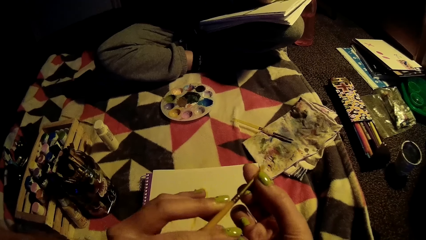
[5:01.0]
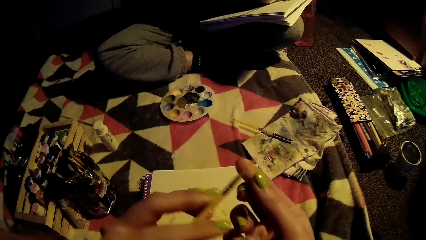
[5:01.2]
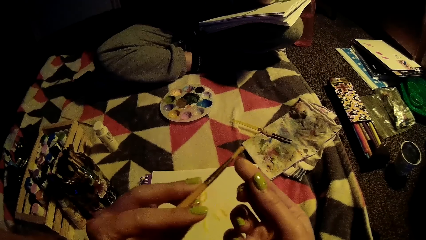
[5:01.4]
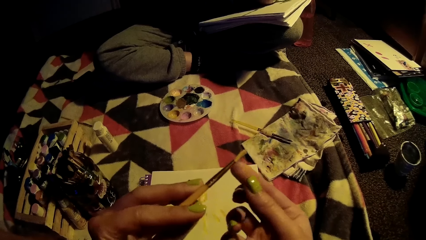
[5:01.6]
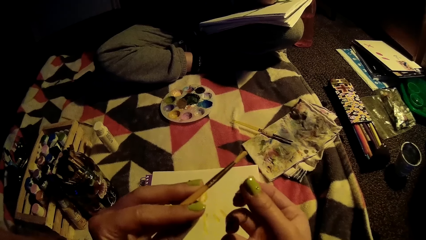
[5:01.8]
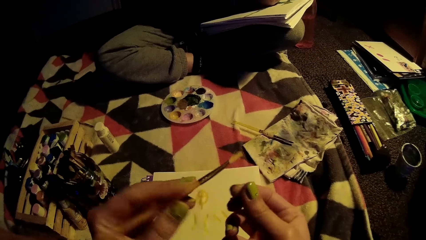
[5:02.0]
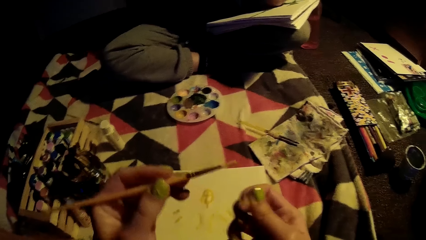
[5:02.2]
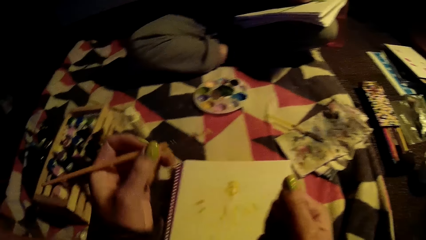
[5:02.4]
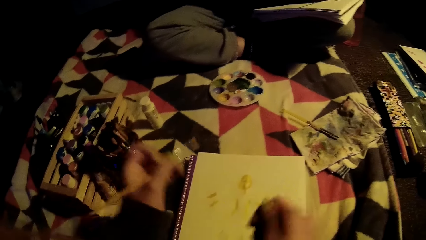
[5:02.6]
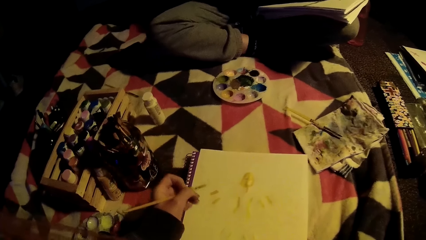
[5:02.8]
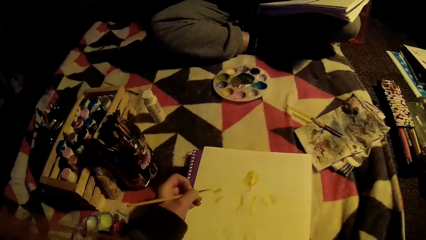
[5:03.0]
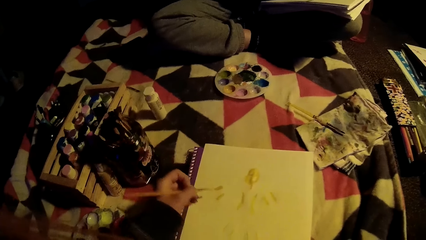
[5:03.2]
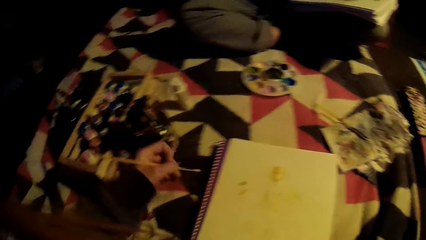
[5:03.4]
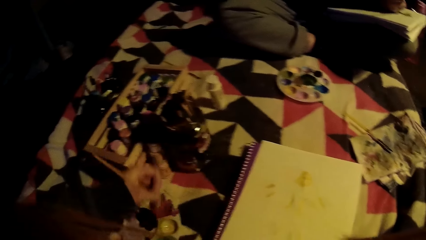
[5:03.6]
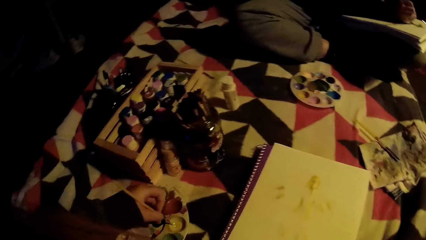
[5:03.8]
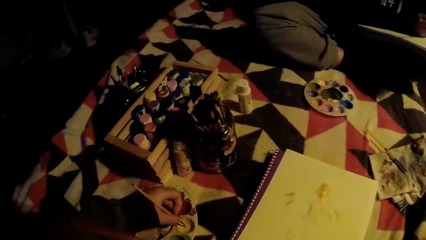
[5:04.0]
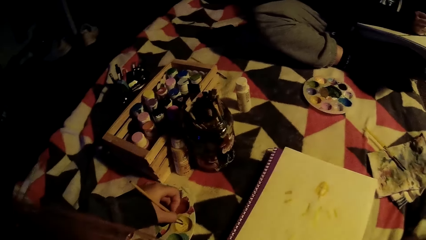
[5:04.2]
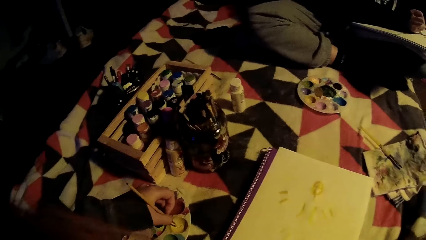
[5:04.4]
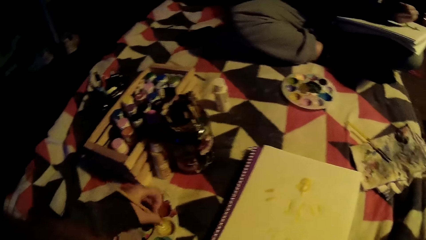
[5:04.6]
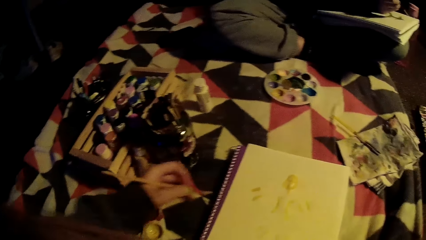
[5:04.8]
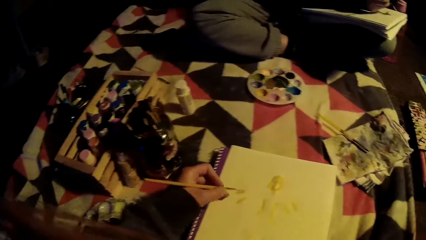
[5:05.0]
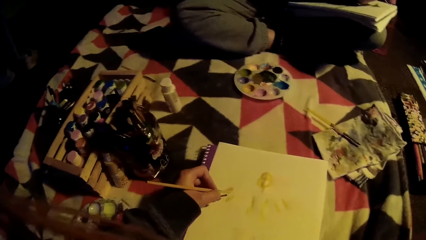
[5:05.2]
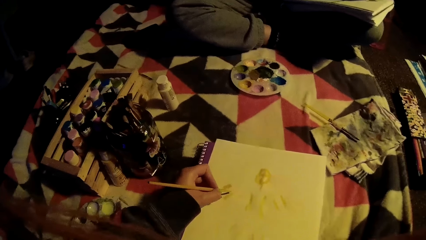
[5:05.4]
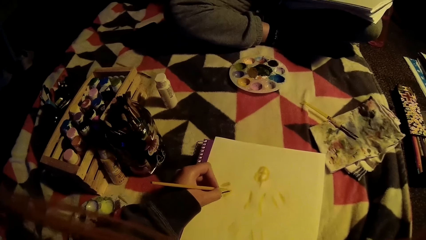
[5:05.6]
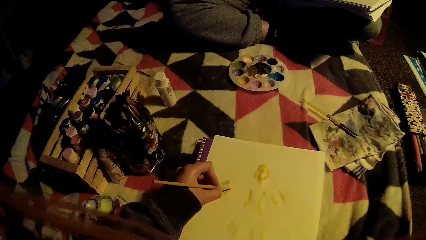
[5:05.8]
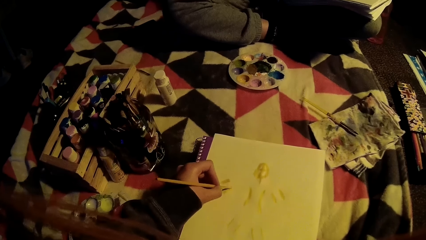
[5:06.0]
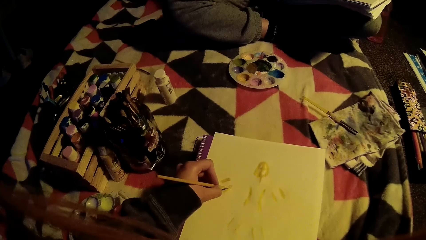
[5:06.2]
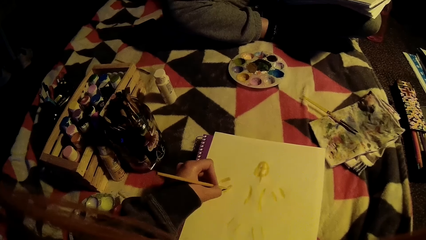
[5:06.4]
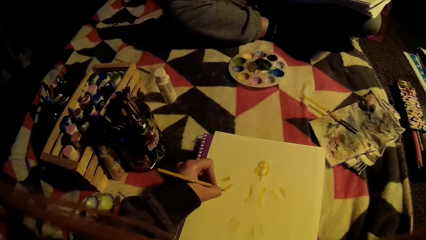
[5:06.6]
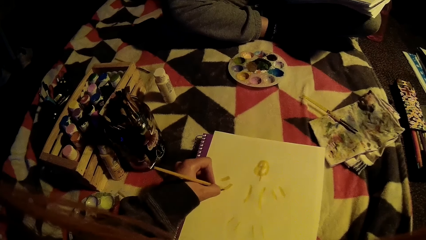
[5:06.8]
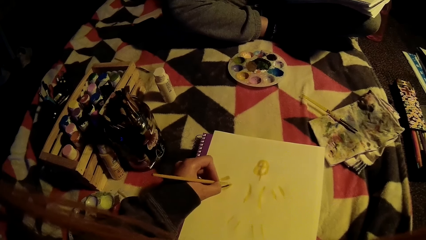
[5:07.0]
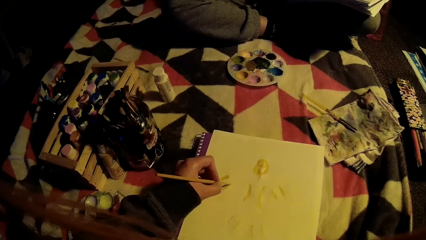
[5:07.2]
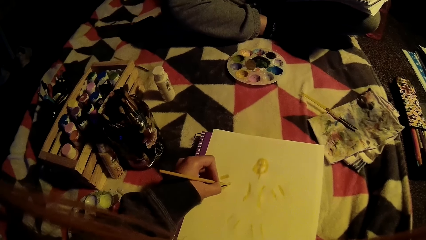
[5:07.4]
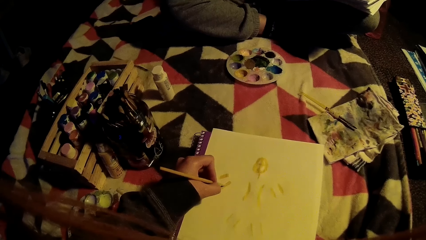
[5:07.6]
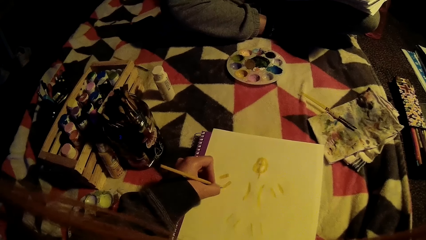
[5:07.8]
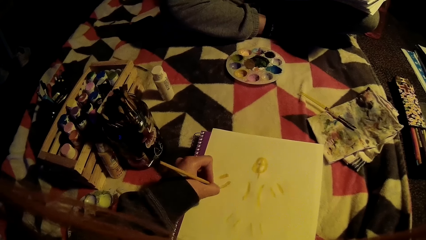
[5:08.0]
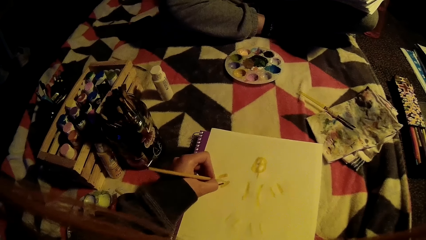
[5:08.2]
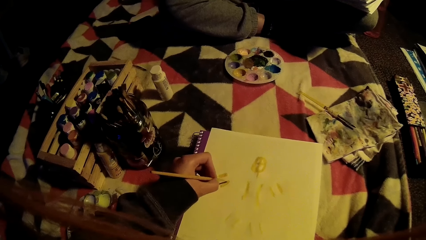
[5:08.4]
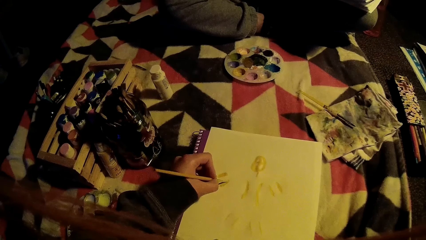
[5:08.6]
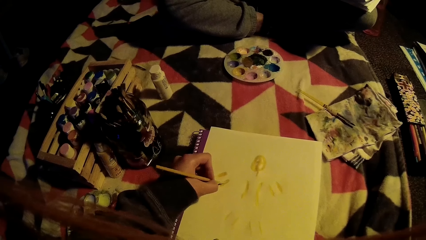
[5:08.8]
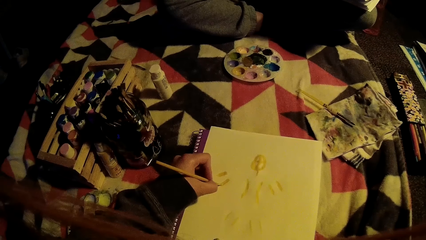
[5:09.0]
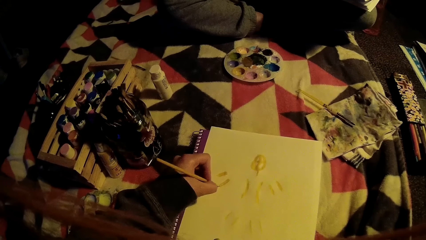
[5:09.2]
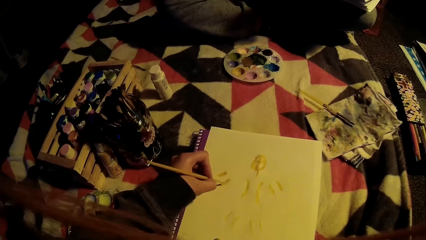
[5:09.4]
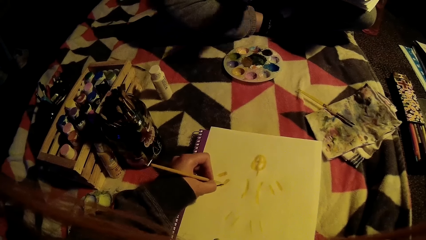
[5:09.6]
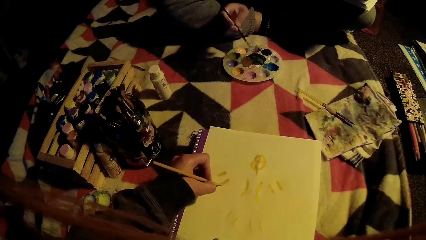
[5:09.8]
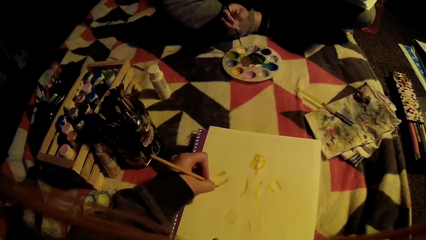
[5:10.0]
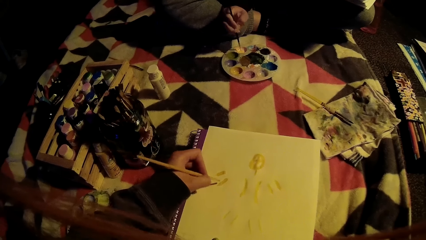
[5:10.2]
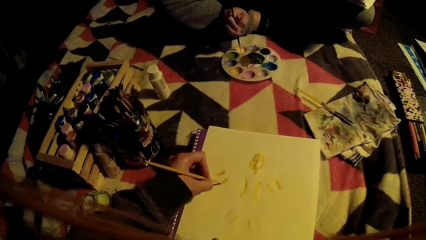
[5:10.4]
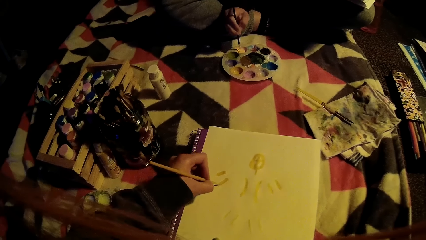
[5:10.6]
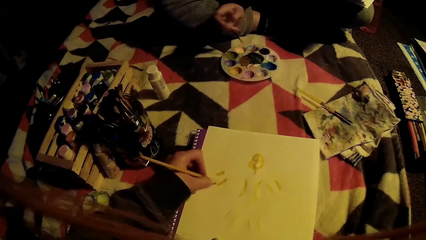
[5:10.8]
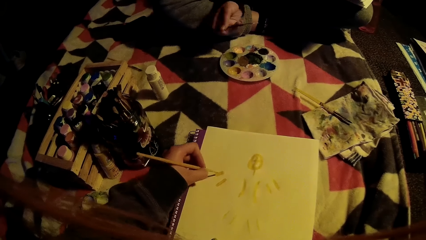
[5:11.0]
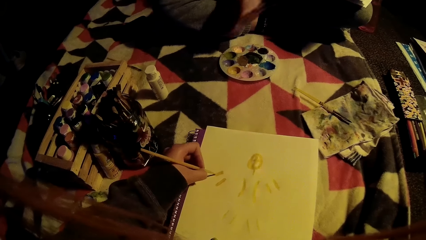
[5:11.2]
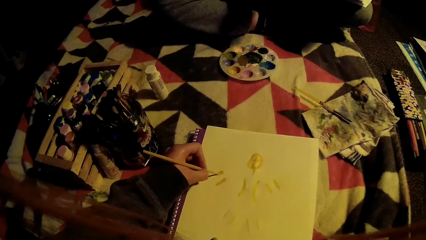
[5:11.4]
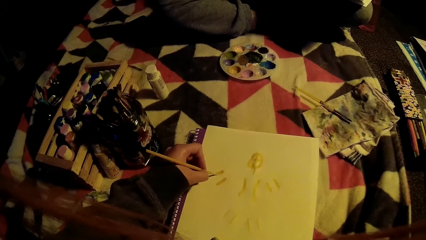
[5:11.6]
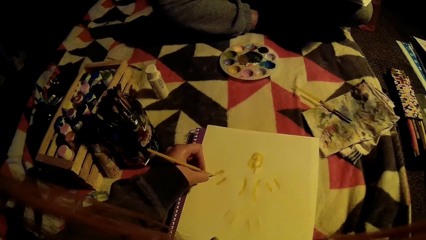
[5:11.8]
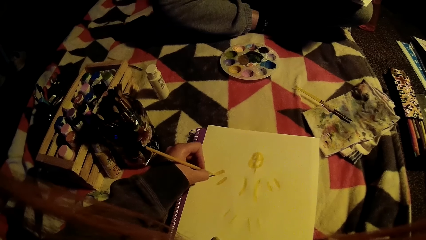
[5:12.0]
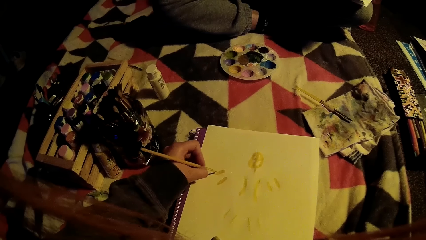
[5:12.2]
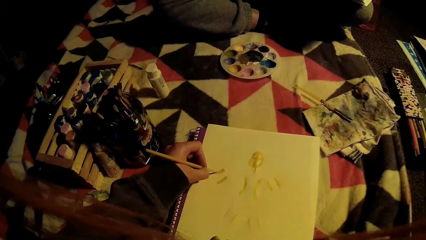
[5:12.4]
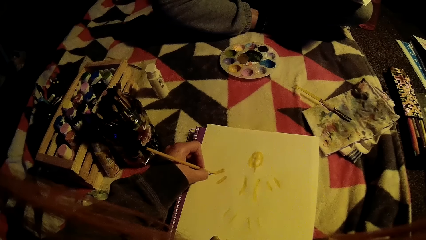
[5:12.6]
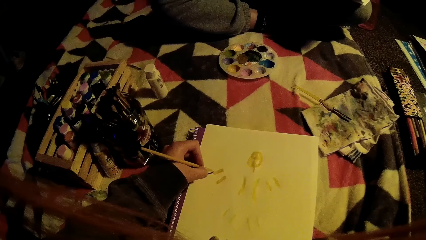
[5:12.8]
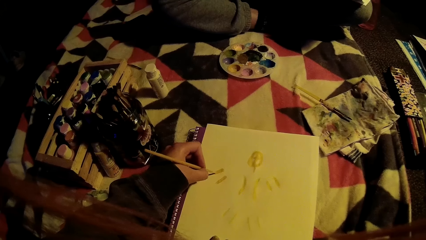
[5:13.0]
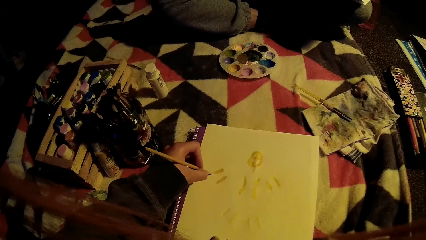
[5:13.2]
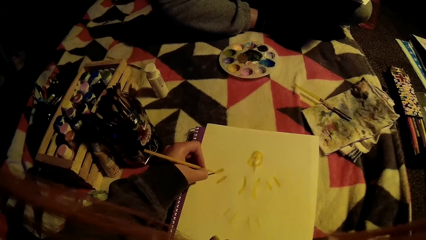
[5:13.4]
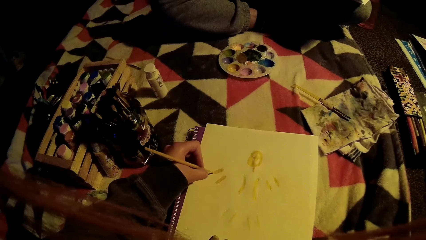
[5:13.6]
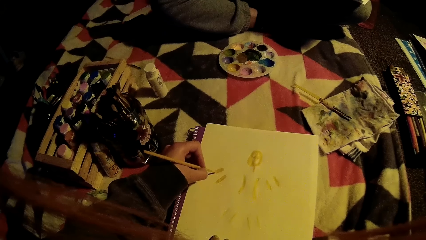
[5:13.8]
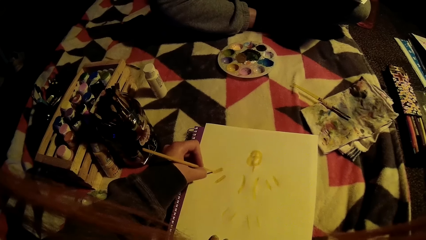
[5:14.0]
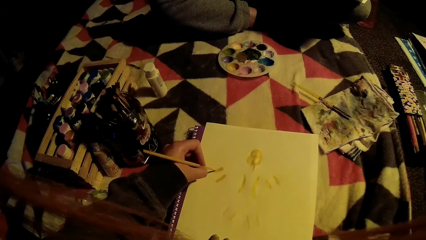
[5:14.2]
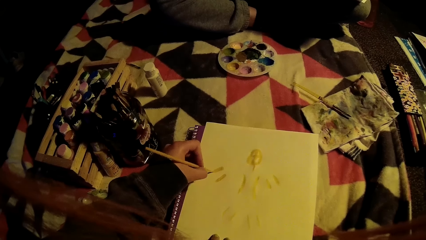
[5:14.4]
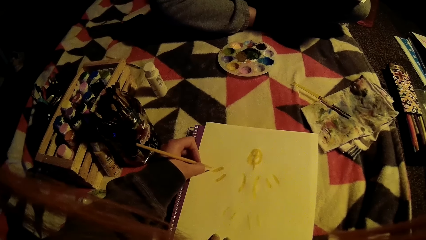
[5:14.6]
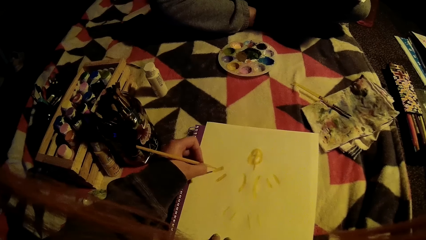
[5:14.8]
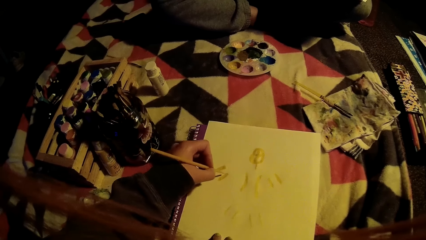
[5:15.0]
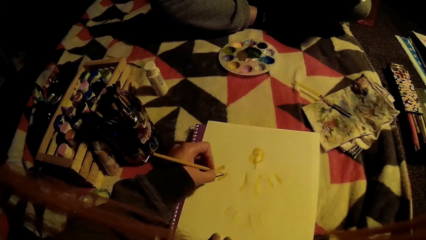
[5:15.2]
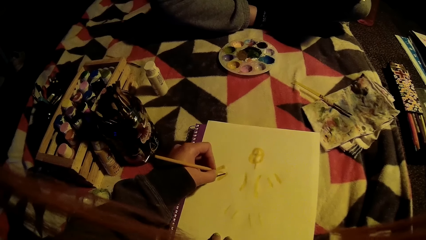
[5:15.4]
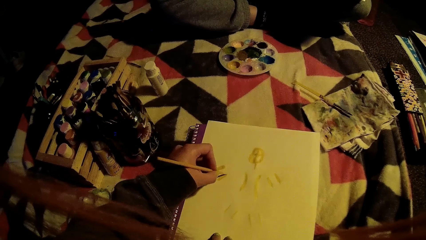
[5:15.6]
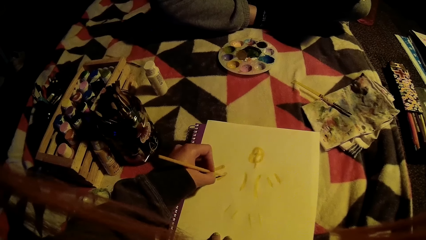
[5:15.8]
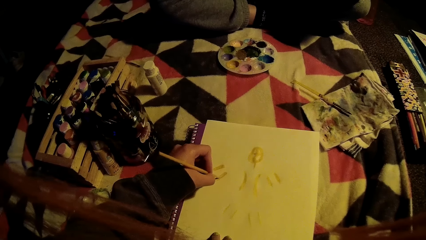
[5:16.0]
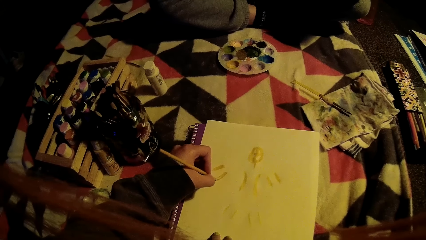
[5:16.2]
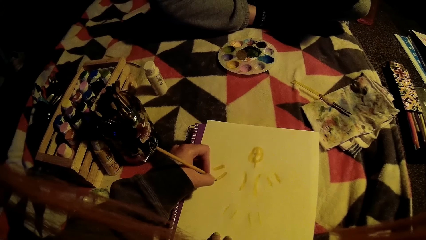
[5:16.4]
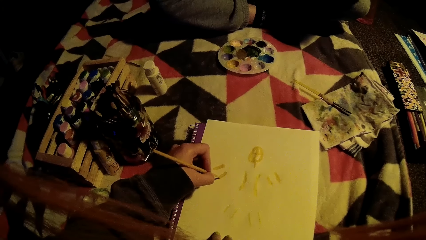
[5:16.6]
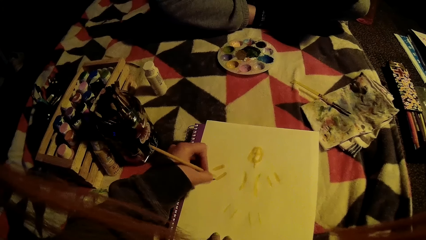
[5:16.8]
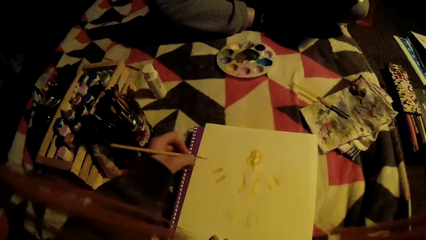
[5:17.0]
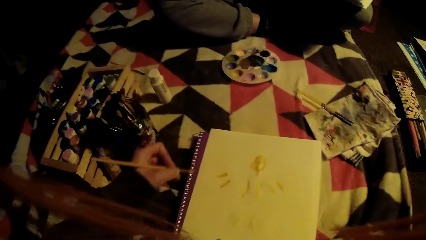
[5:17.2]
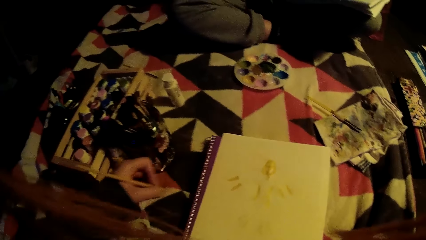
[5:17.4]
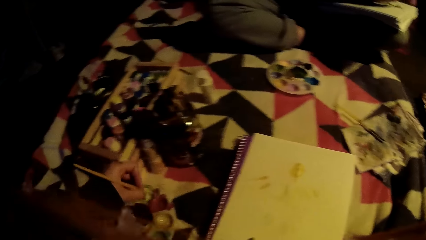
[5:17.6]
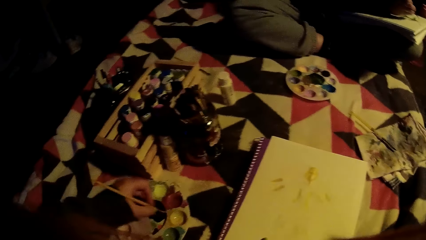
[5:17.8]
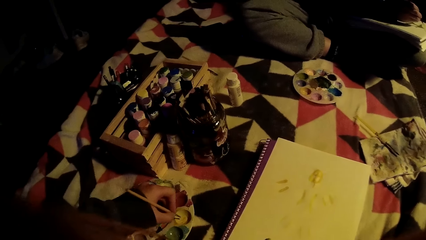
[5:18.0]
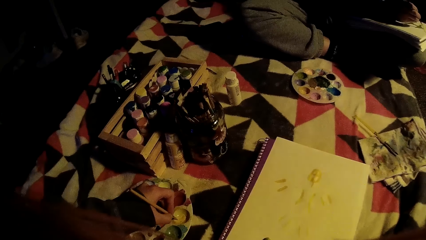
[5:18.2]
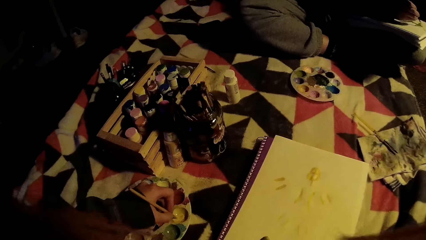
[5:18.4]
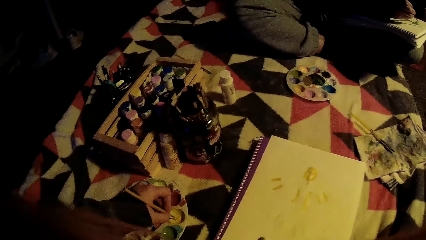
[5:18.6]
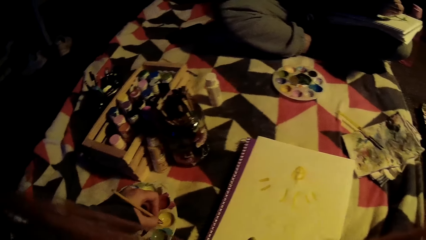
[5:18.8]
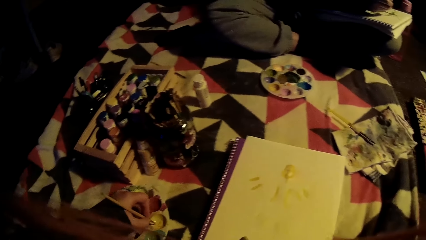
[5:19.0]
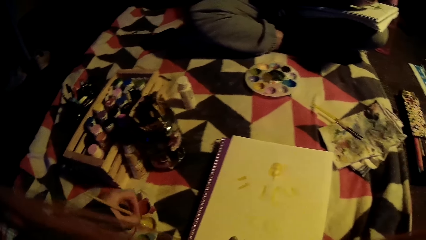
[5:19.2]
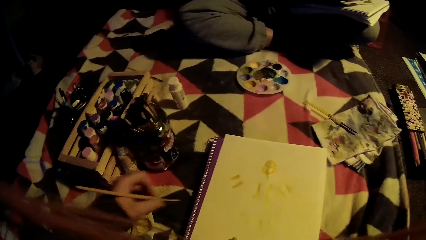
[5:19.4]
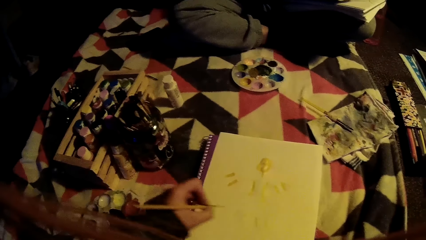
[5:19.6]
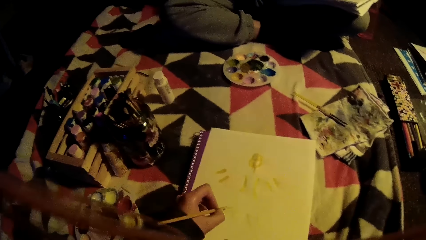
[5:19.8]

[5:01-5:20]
The camera wearer dips the paint brush in the paint. They paint on the art book with the paint brush. They draw the image on the paper. They dip the paint brush in the paint.
